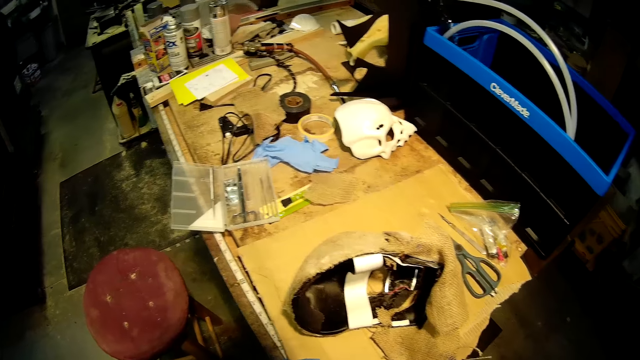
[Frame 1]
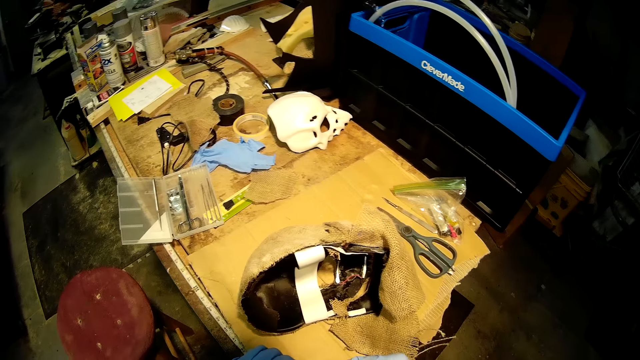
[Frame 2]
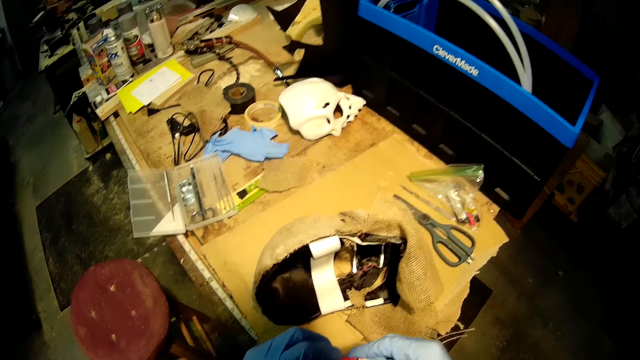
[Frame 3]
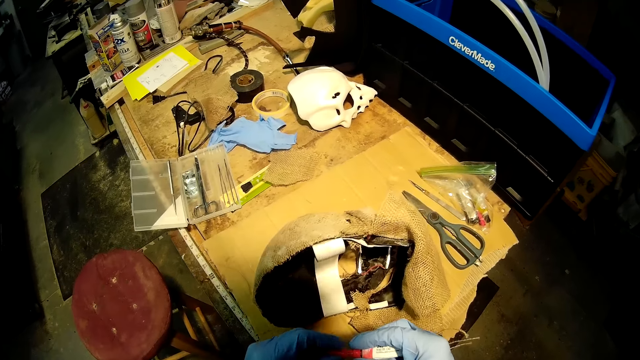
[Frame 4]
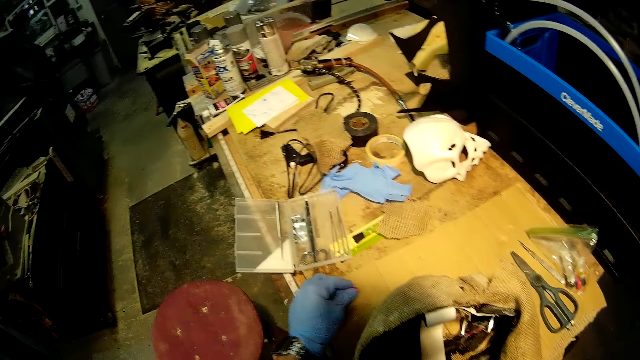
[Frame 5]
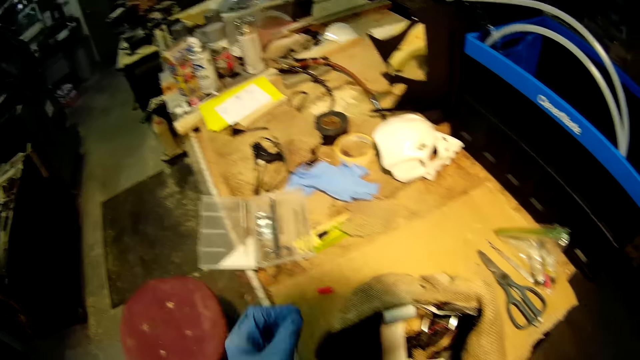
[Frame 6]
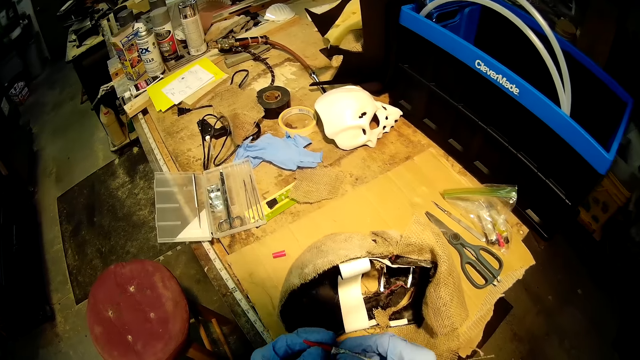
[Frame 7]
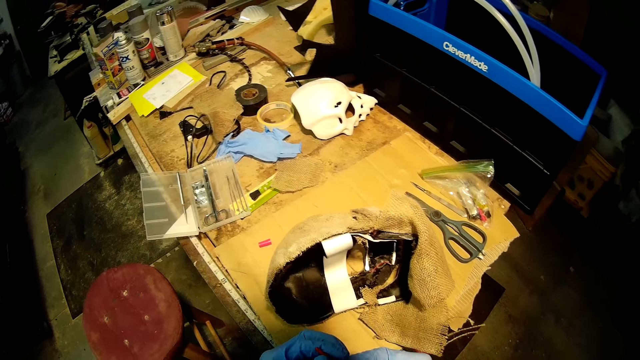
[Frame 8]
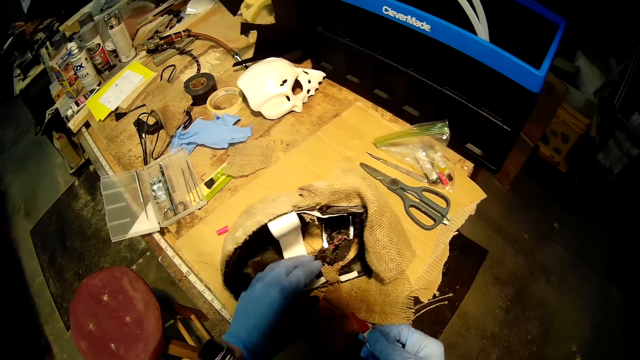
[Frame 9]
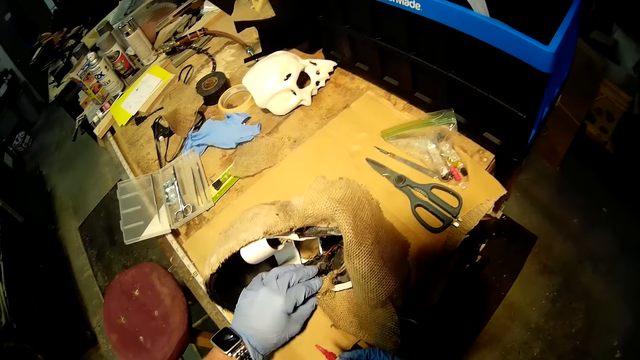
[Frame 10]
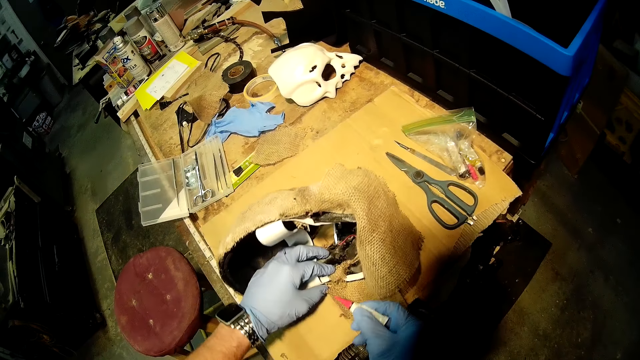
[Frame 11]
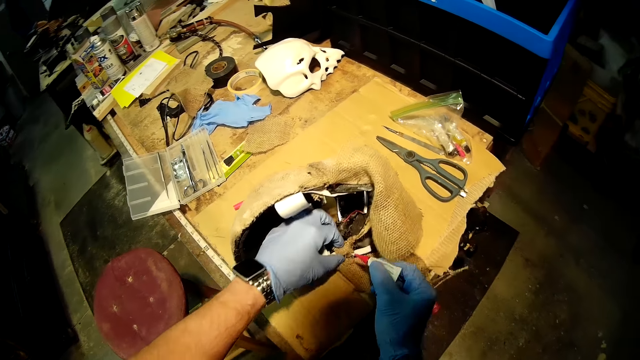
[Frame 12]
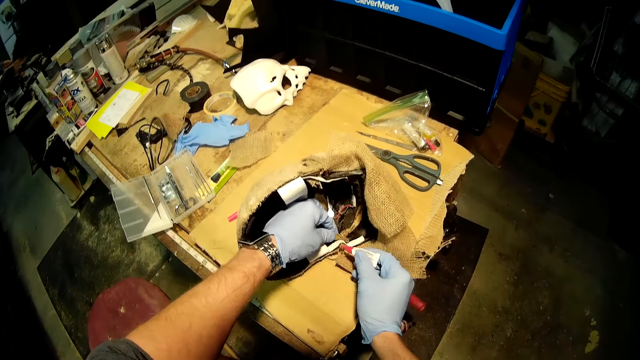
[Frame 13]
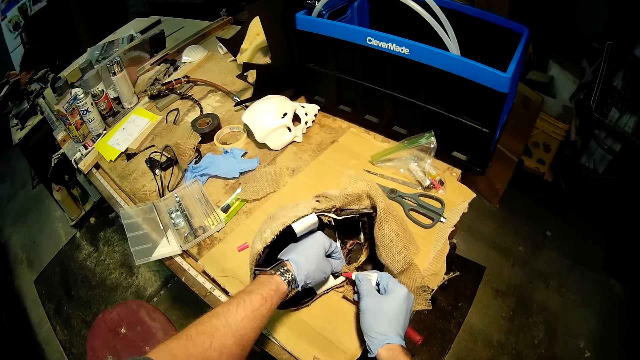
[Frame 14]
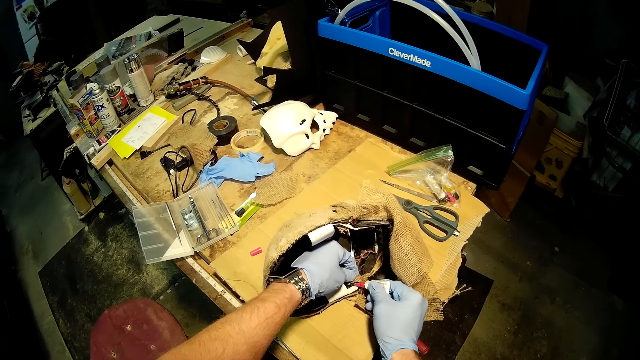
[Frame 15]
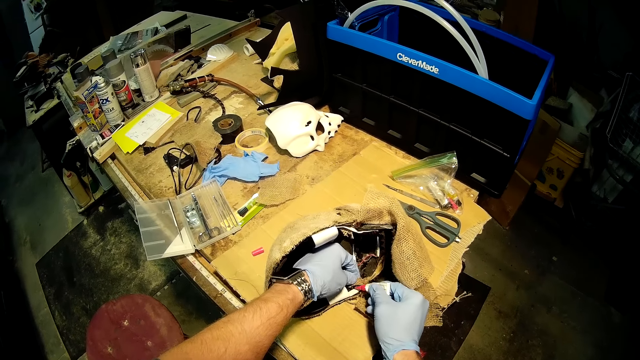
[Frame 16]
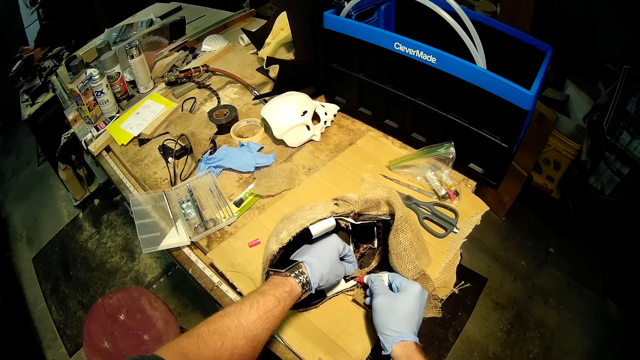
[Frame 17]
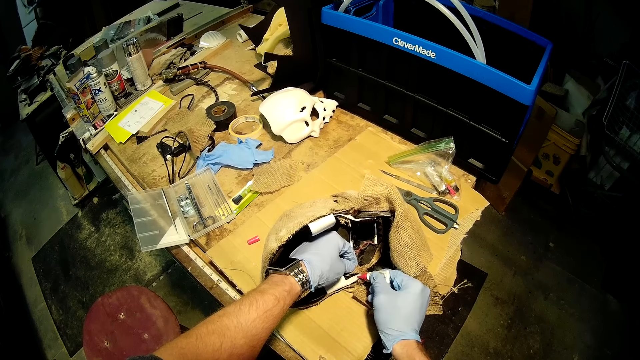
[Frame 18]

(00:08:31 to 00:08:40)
The camera wearer removes the glue cap from the glue with his left hand. He places the glue cap on the work bench with his left hand. He holds the glue with both of his hands. He opens the glue. He holds the second piece of fabric in the helmet on the work bench with his left hand. He applies glue on a part of the helmet on the work bench with the glue in his right hand.

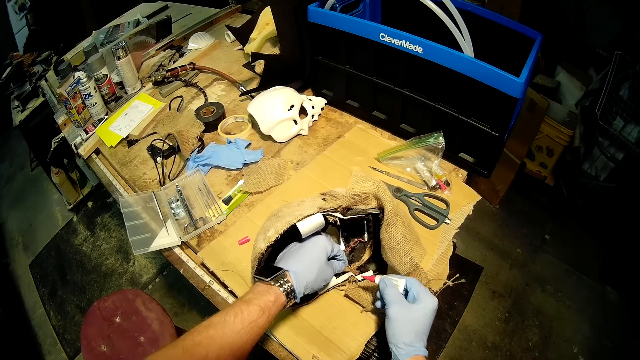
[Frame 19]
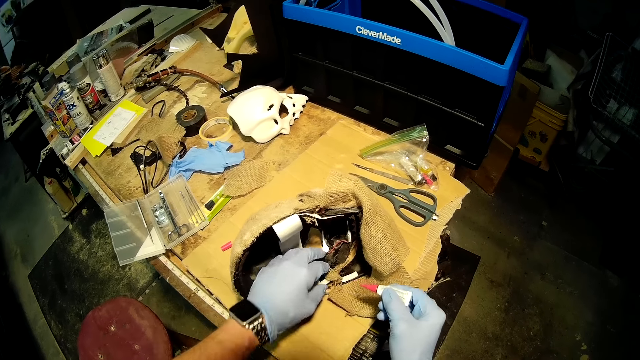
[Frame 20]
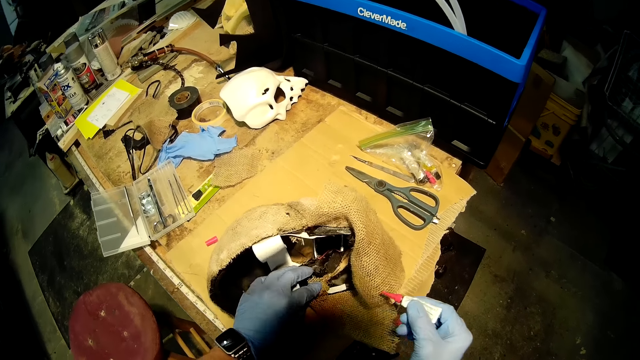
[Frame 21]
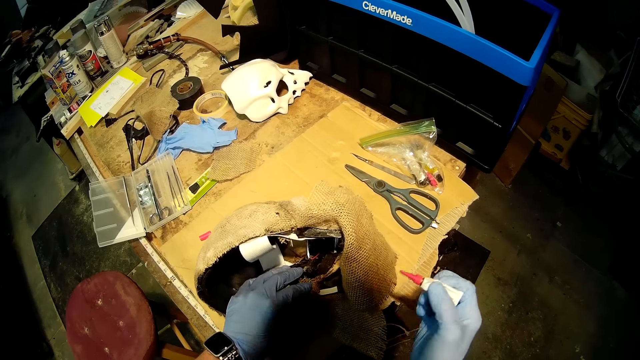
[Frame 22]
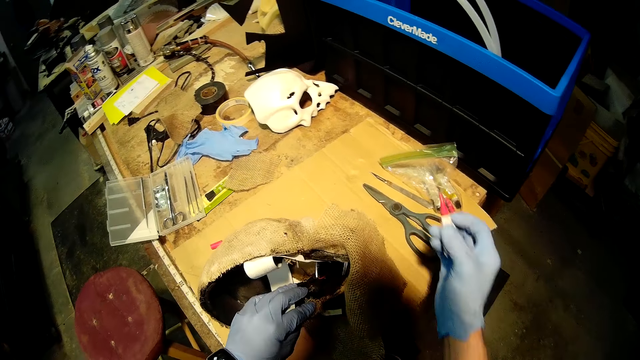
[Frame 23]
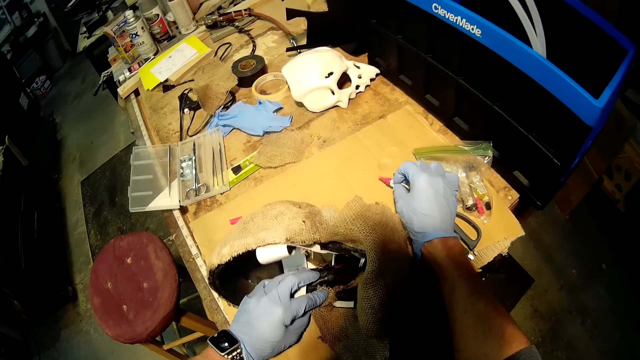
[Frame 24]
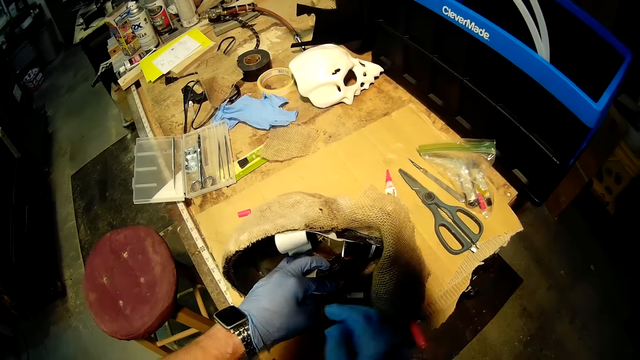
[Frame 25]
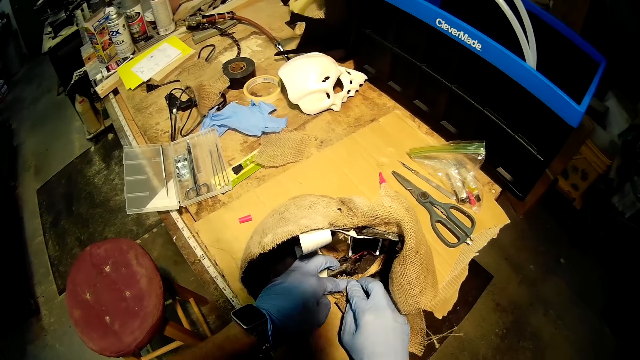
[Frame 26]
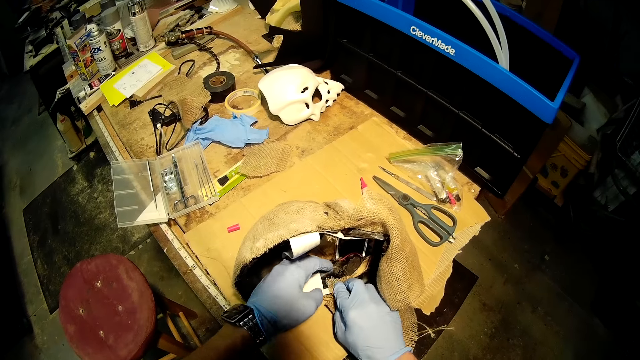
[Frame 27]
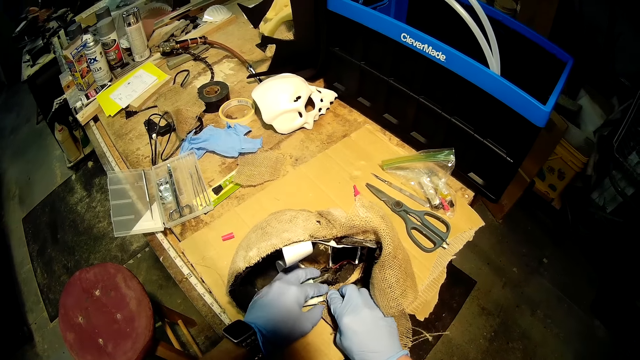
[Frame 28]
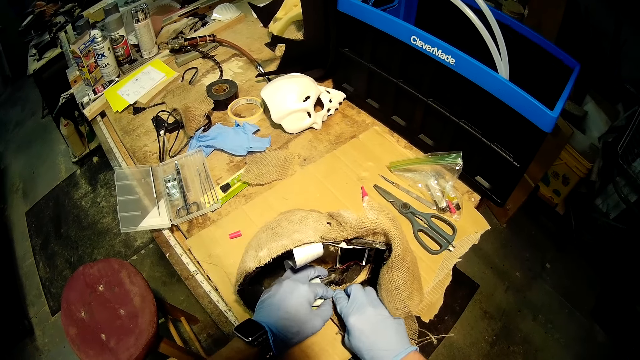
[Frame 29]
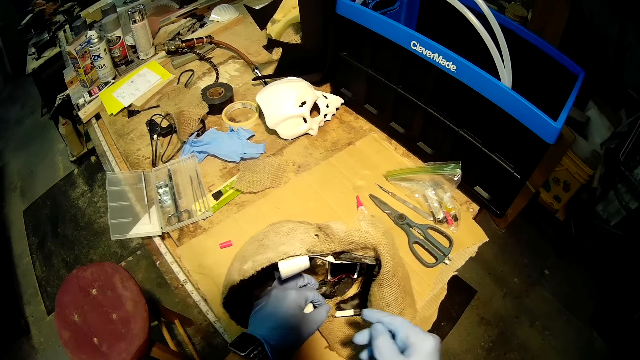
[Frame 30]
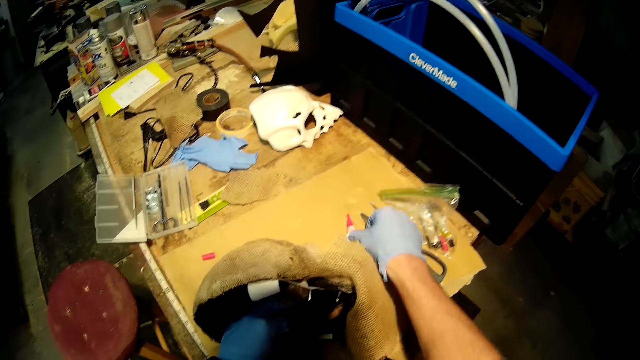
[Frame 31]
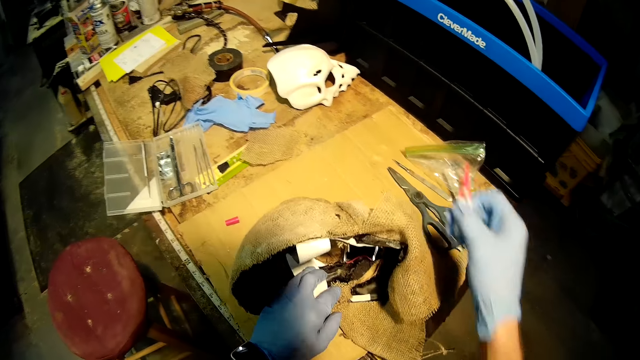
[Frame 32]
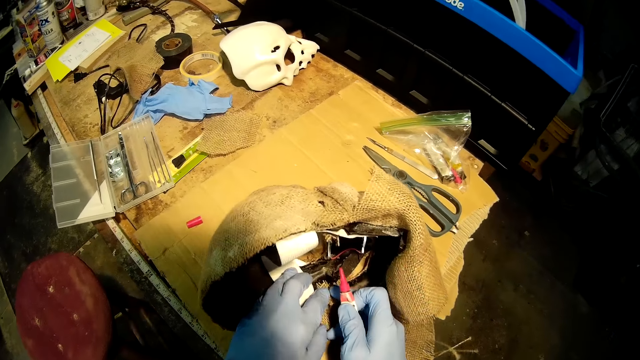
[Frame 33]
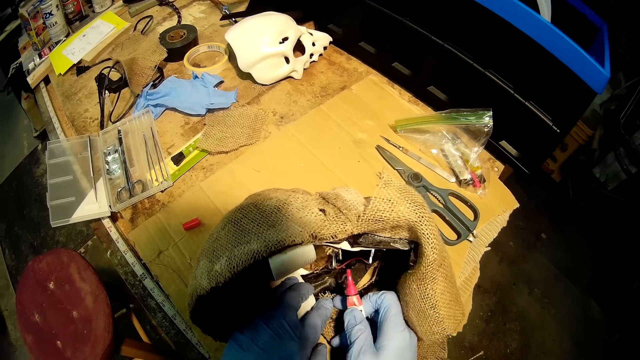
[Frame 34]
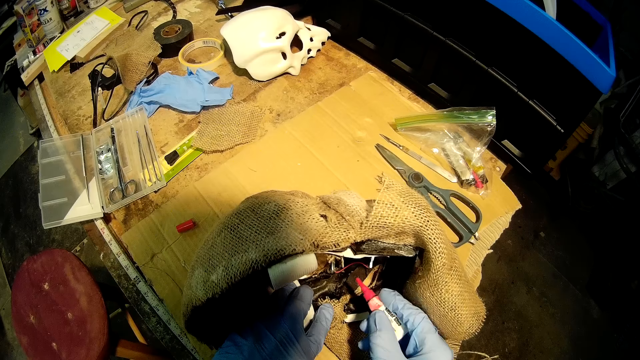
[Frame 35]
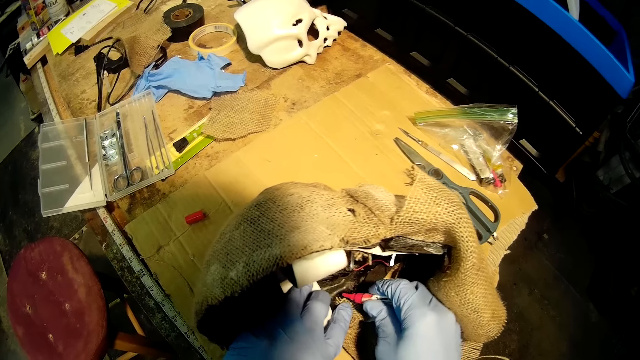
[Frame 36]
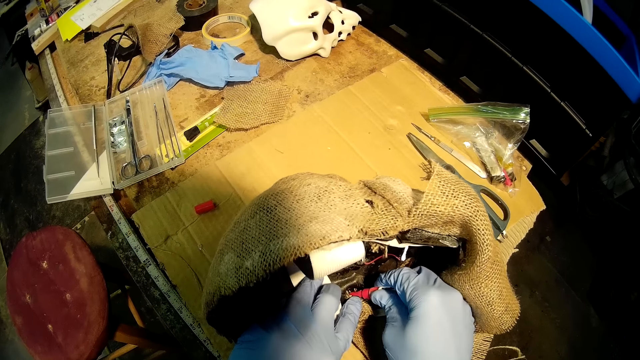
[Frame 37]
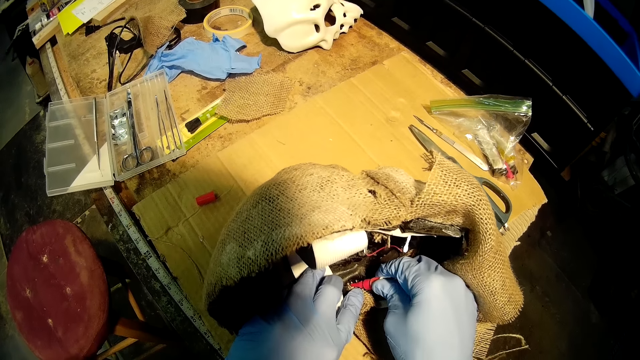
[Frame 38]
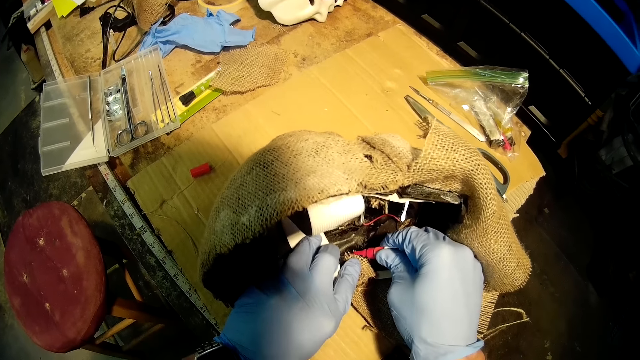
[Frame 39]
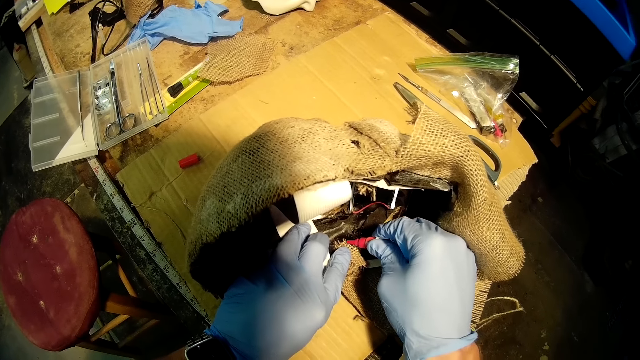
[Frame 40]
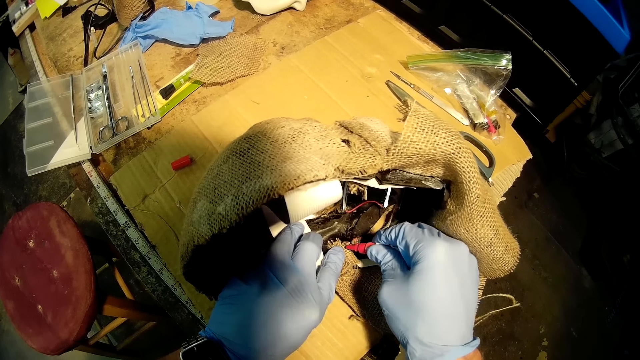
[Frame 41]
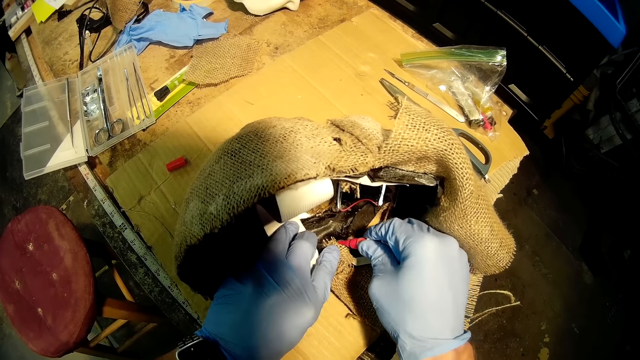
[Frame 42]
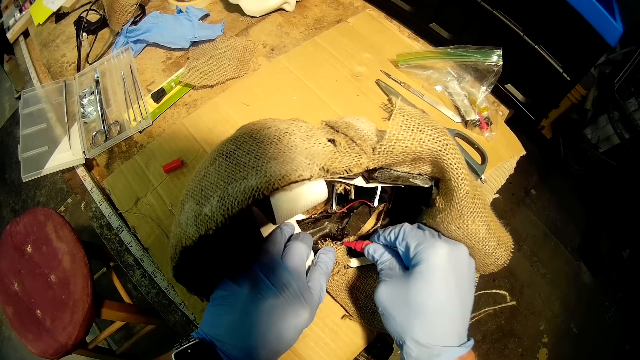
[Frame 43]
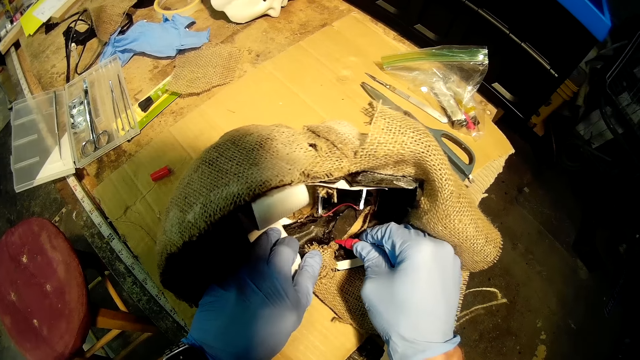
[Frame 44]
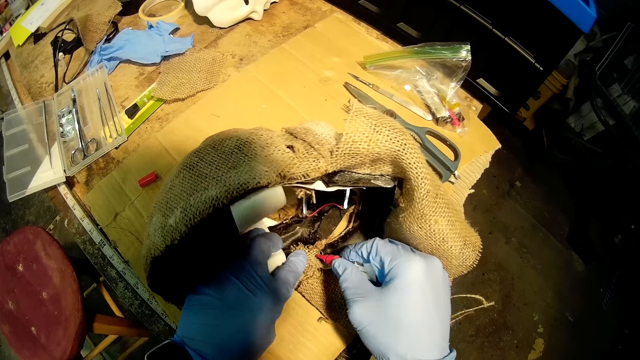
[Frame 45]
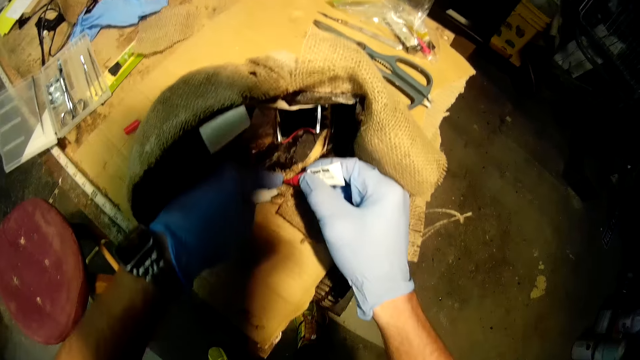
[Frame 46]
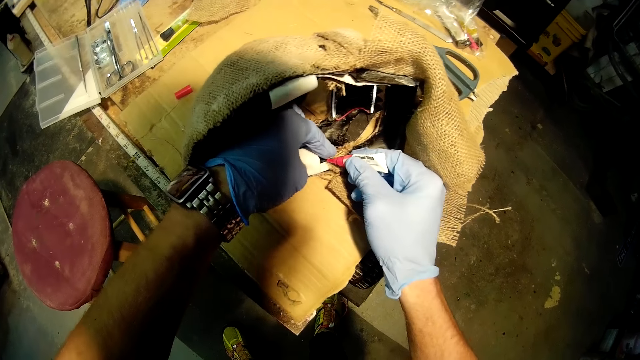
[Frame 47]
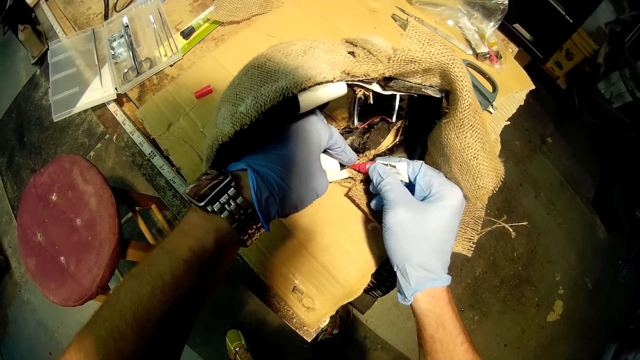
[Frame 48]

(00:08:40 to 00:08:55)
The camera wearer presses the second piece of fabric in the helmet on the work bench with his left hand. He places the glue on the work bench with his right hand. He presses the second piece of fabric in the helmet in the work bench with both of his hands. He fixes the skull cover with his hands. He picks up the glue from the work bench with his right hand. He applies glue on the second piece of fabric in the helmet on the work bench with the glue in his right hand.
